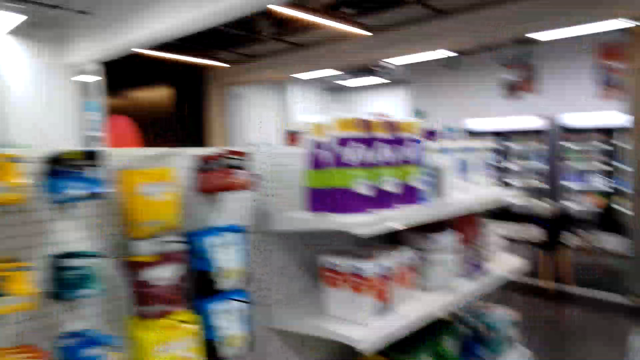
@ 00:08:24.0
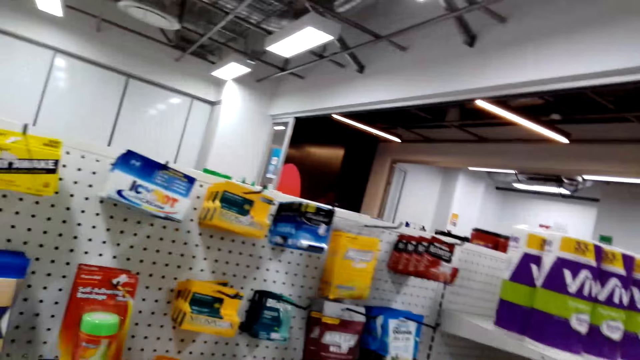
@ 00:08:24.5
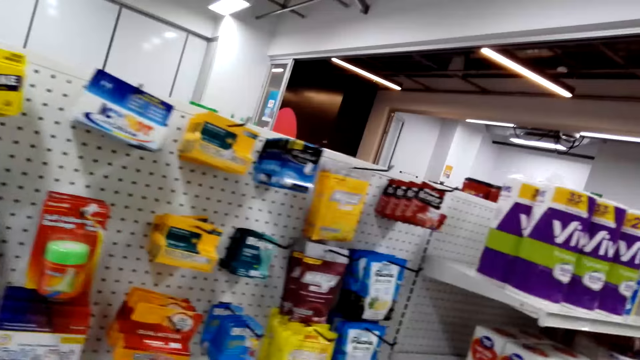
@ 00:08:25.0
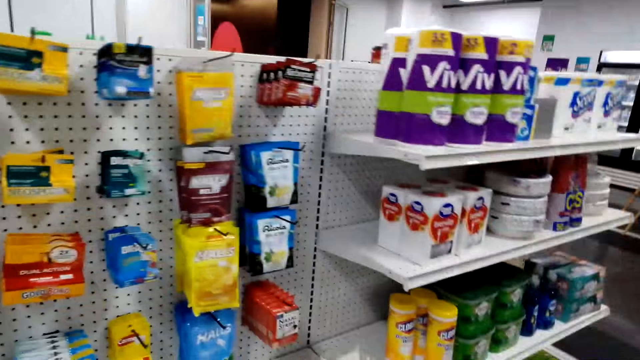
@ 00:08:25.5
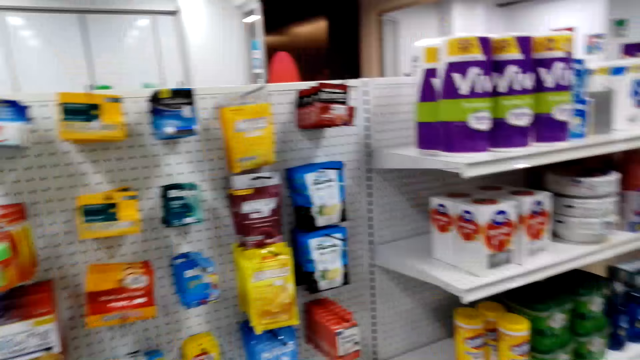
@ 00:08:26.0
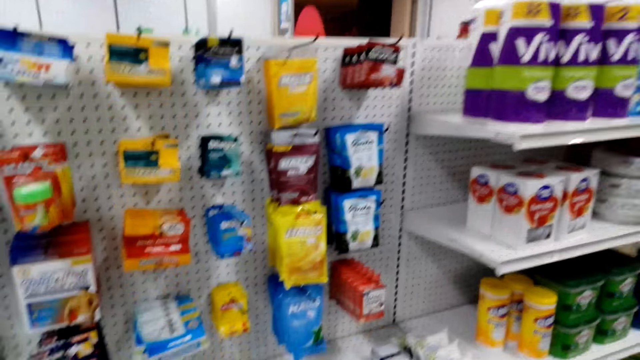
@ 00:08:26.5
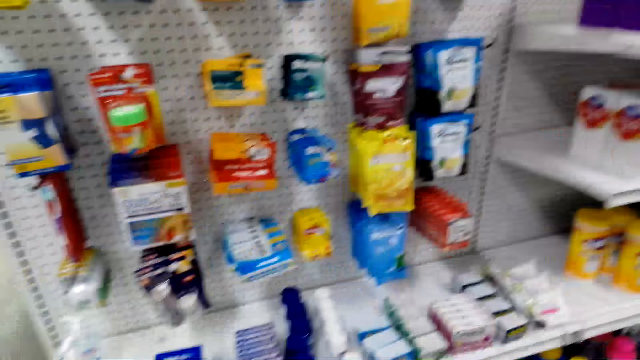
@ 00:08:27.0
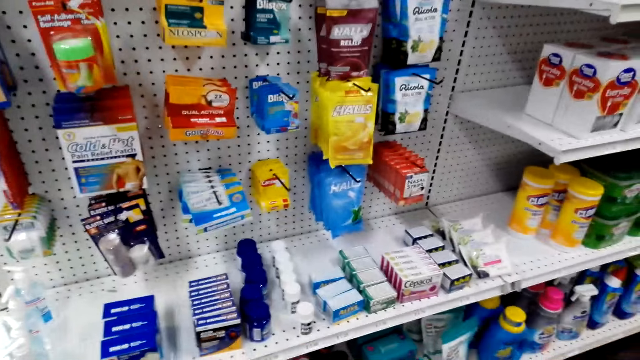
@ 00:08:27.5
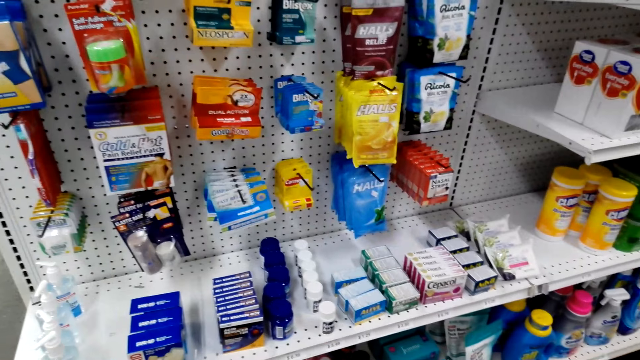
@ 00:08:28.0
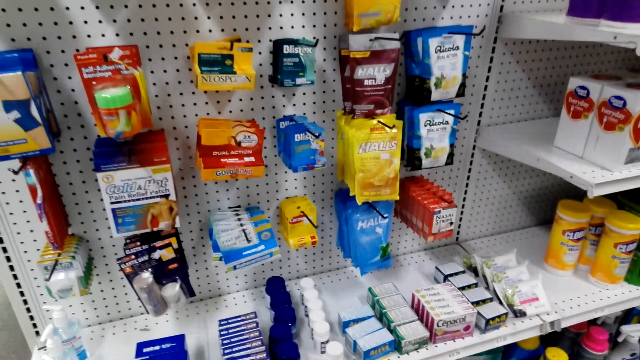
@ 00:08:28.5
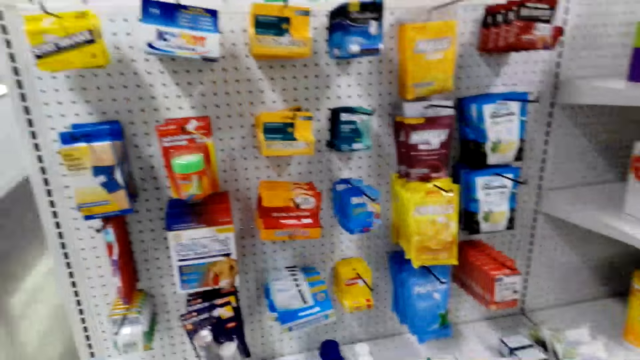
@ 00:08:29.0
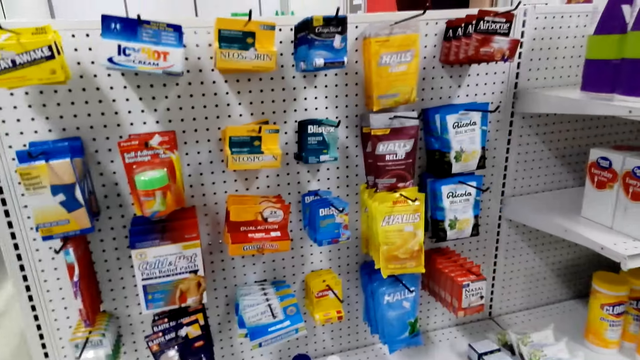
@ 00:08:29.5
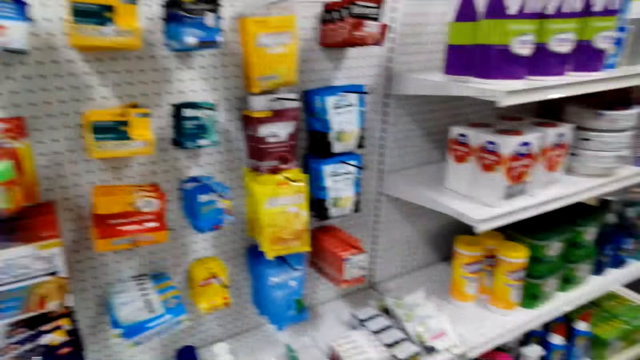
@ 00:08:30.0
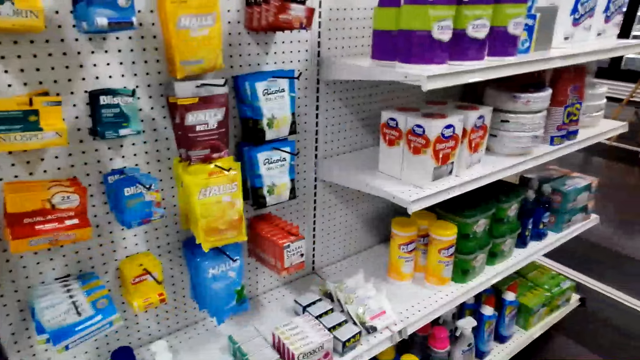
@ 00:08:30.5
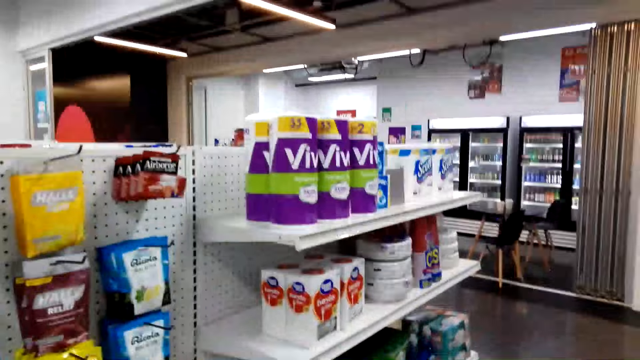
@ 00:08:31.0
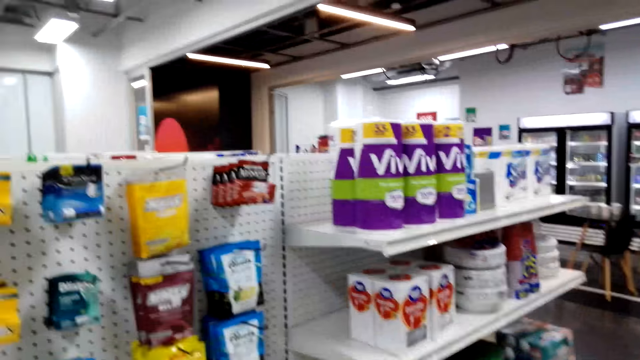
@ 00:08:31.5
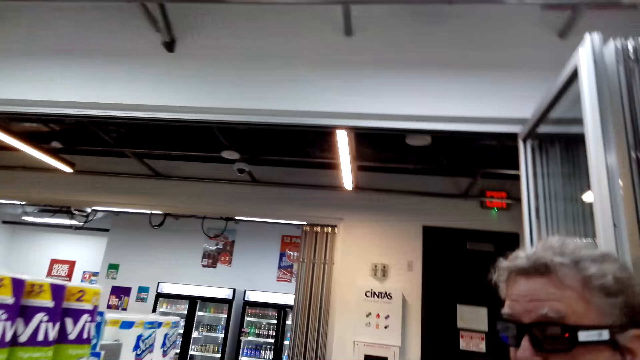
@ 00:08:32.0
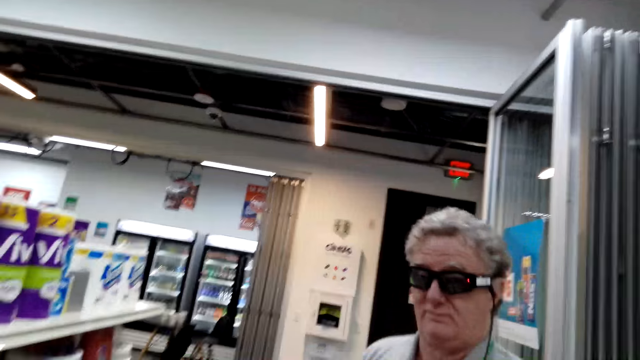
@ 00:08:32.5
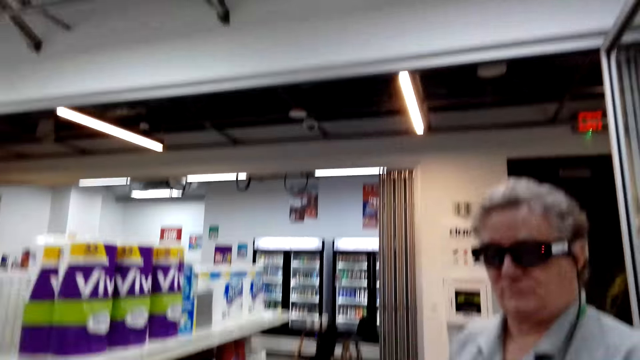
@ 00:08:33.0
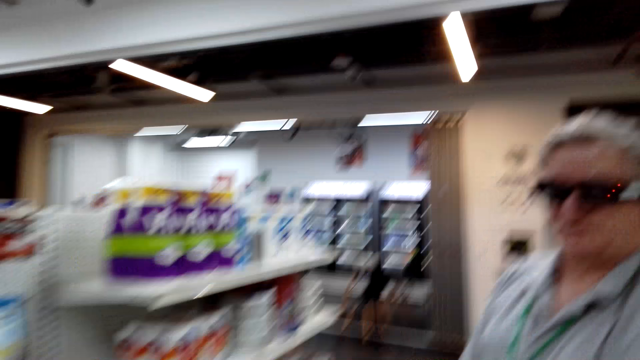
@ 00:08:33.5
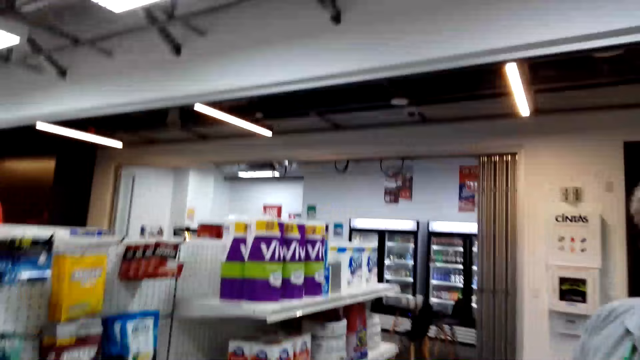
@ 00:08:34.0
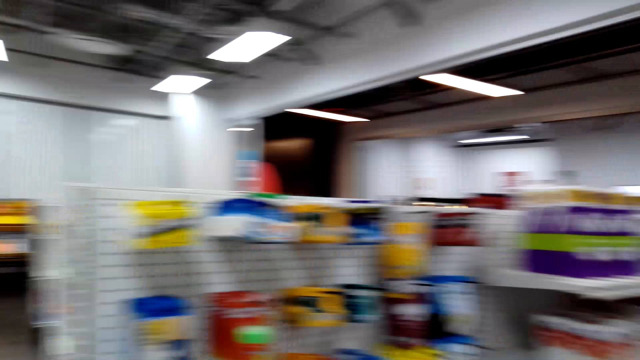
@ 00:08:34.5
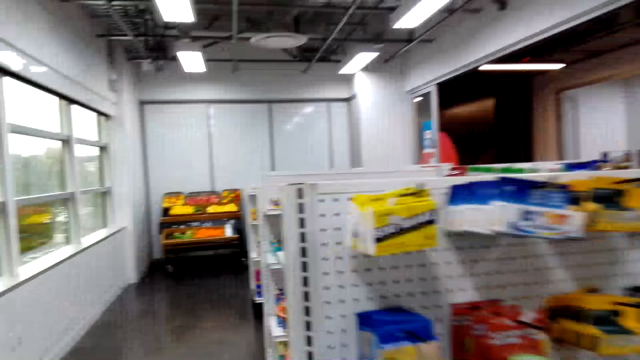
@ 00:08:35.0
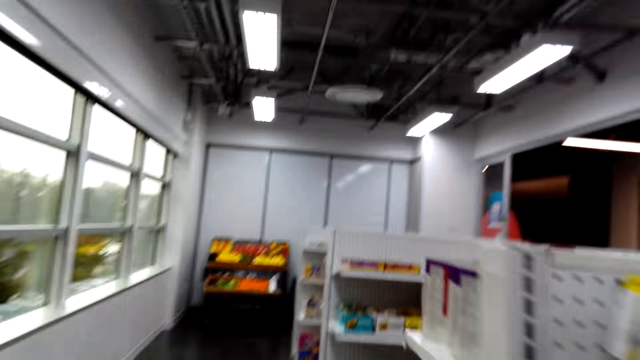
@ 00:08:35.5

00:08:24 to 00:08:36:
The camera wearer looks around the shelf. A man stands in the store.

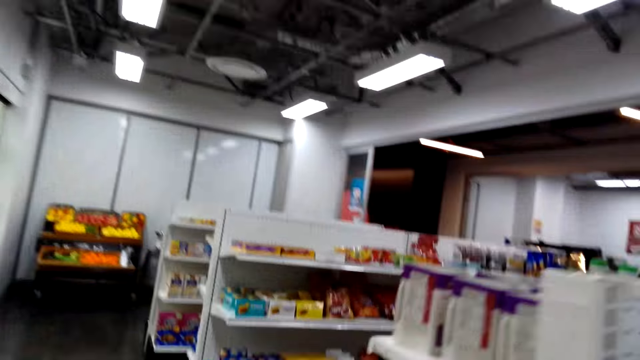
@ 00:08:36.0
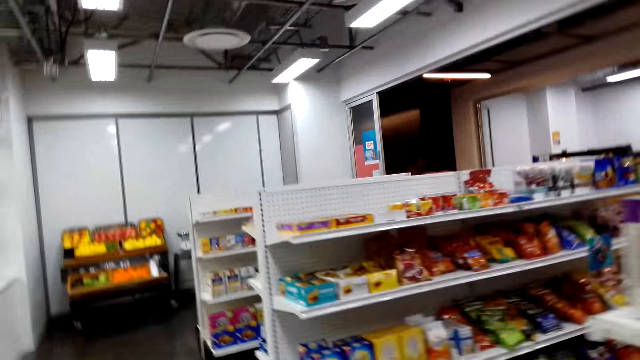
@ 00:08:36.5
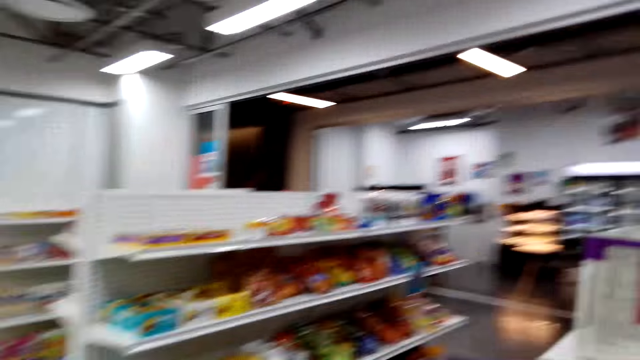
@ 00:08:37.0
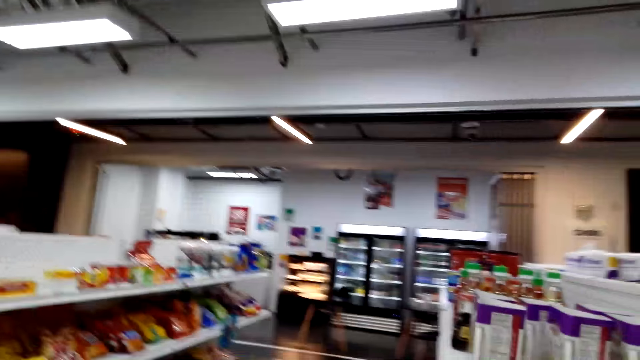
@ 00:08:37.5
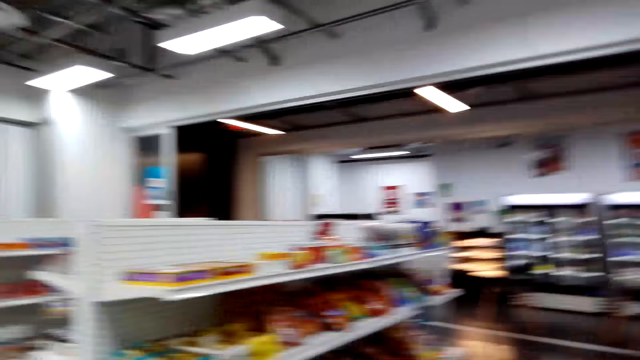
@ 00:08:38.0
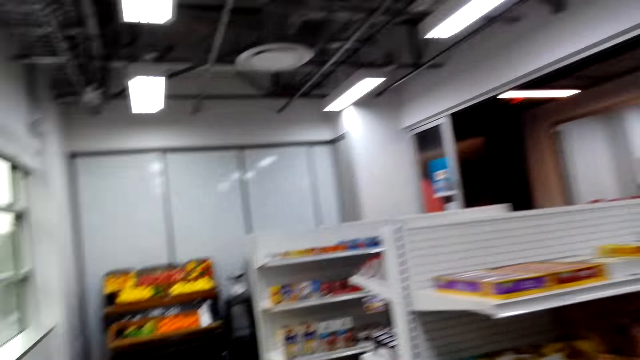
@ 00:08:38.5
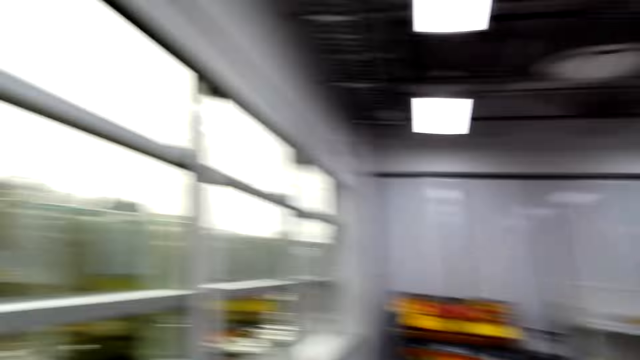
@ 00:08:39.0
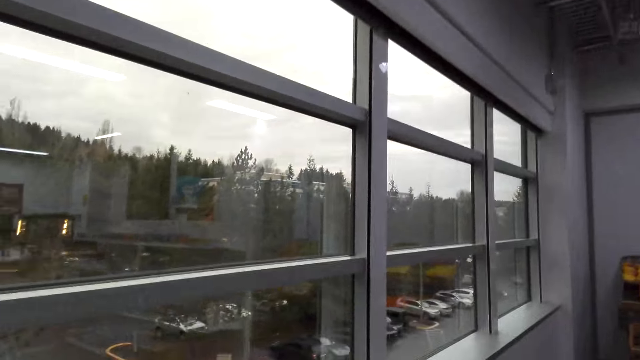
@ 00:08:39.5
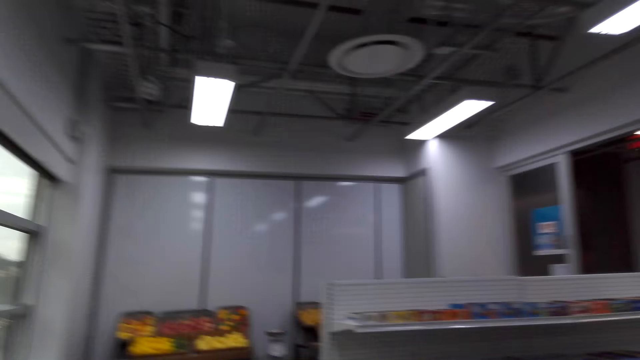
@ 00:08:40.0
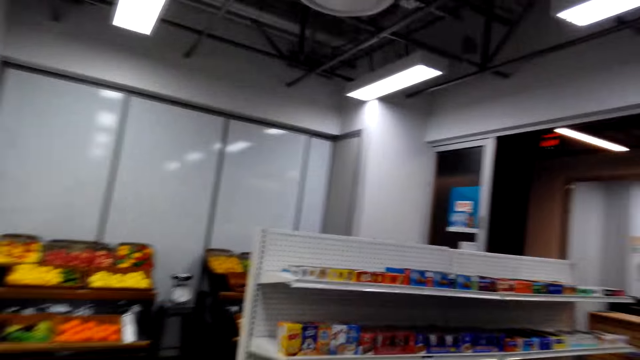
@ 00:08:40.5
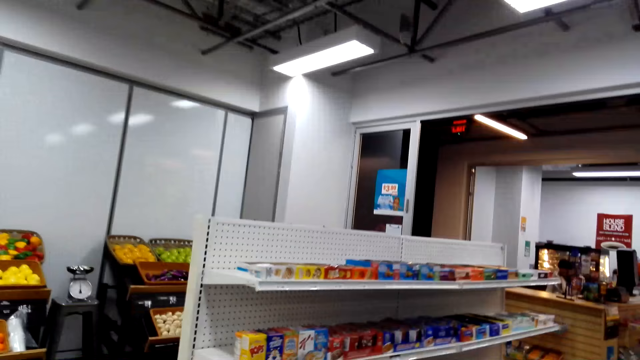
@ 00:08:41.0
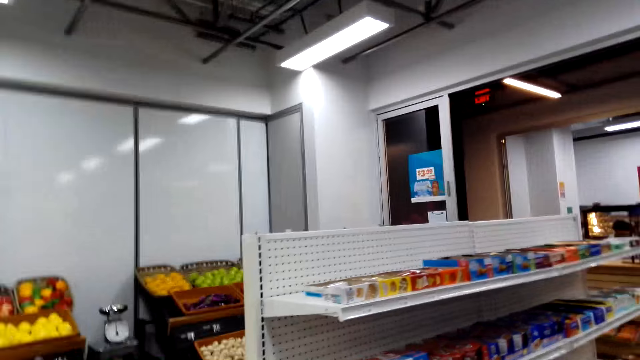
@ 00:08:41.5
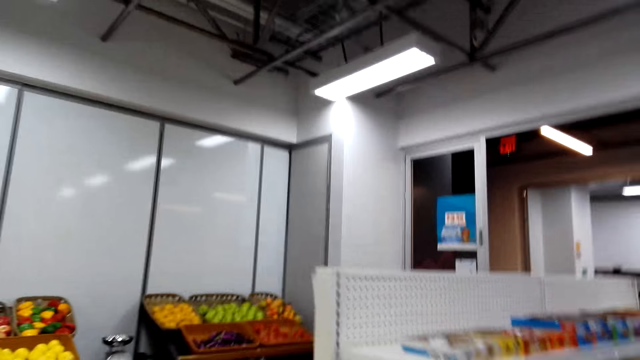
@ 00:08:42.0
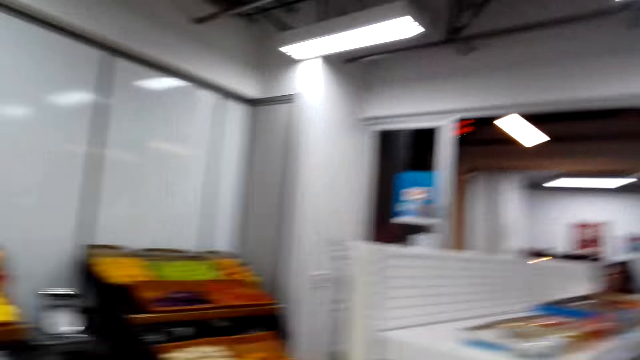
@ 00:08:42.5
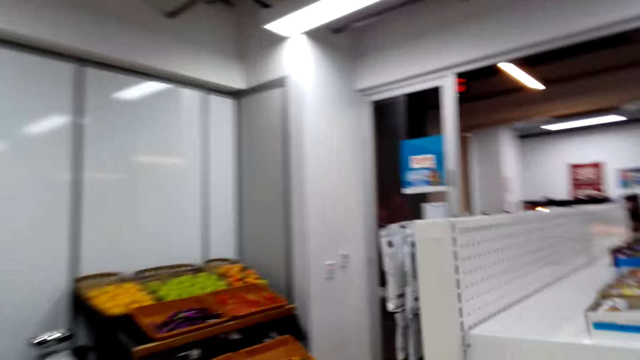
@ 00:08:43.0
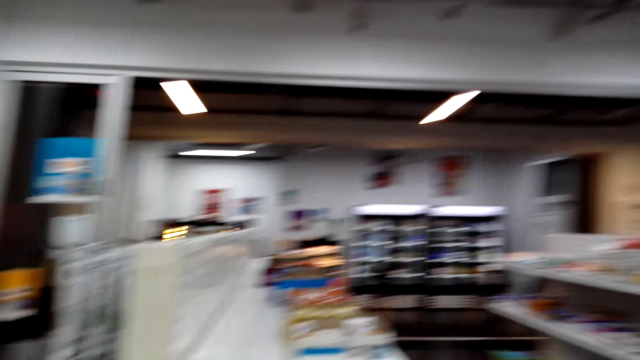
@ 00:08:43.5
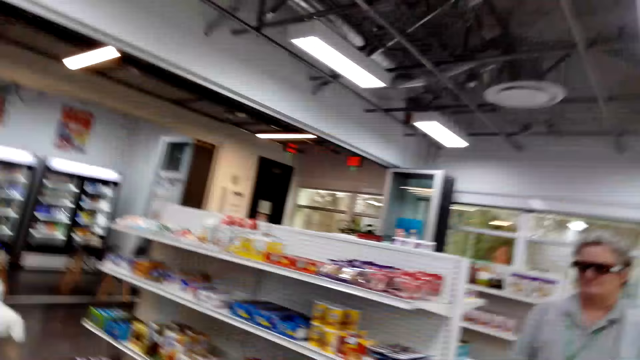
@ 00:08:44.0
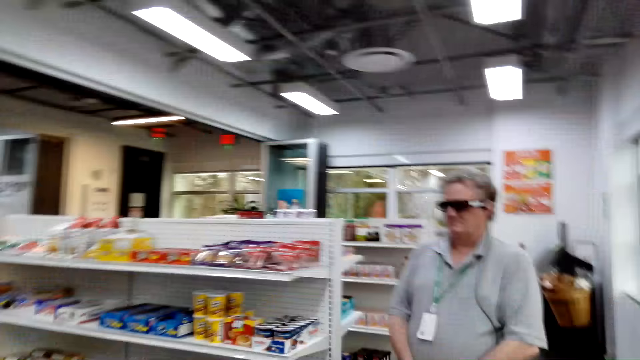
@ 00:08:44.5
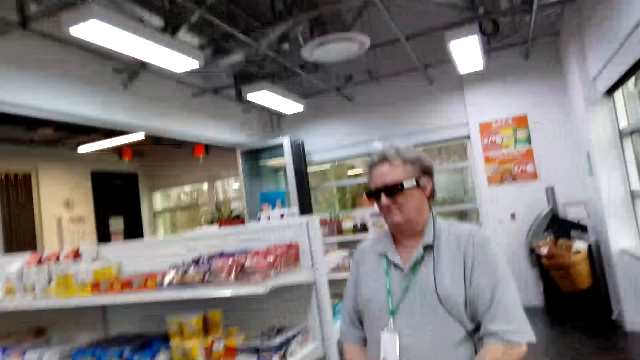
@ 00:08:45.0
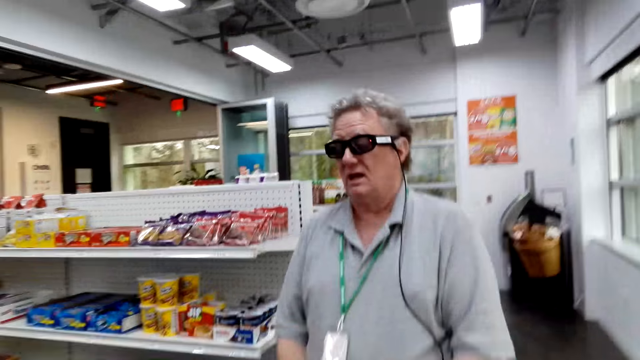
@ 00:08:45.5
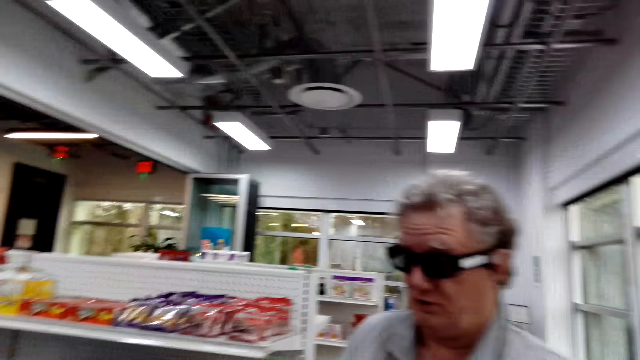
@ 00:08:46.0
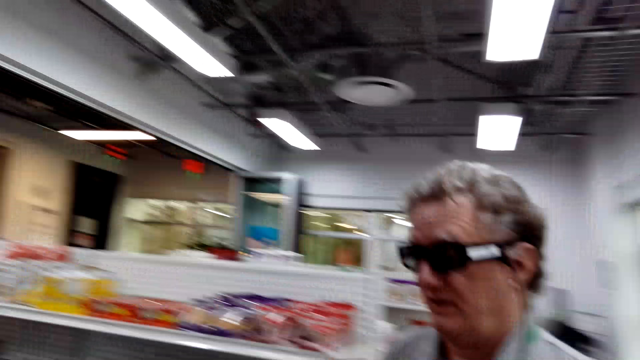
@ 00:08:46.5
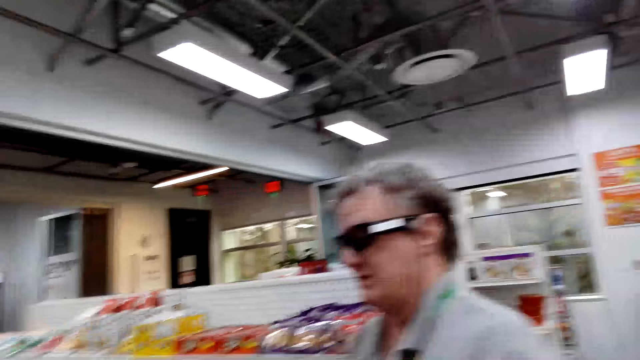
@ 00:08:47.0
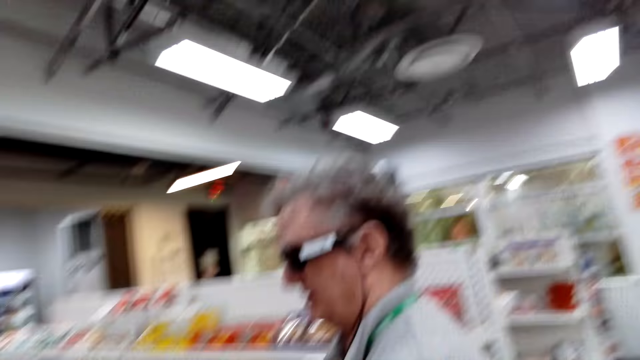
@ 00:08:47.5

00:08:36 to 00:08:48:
The camera wearer walks around the store. The man walks around the store.
